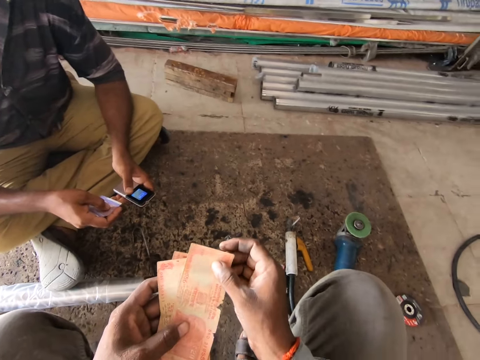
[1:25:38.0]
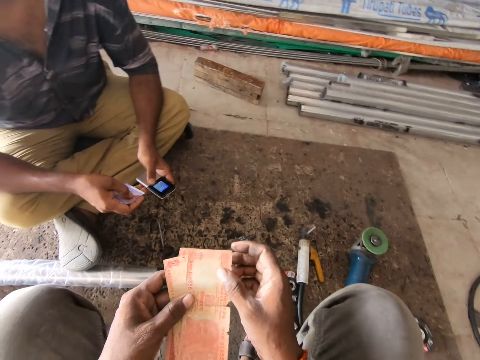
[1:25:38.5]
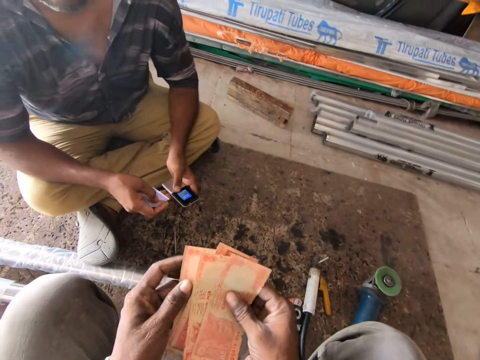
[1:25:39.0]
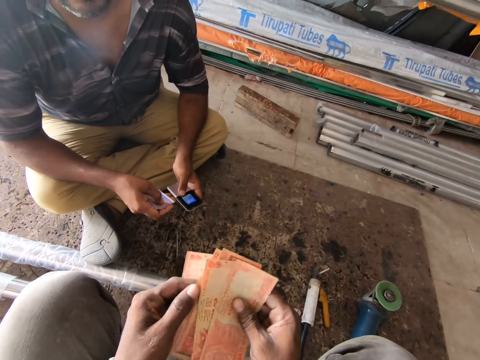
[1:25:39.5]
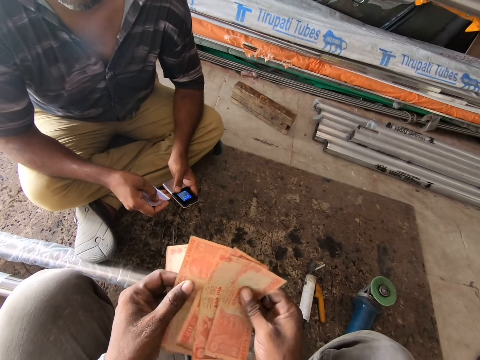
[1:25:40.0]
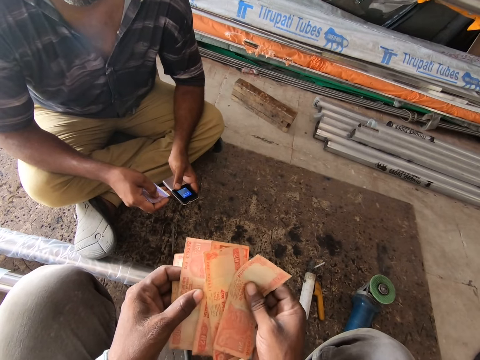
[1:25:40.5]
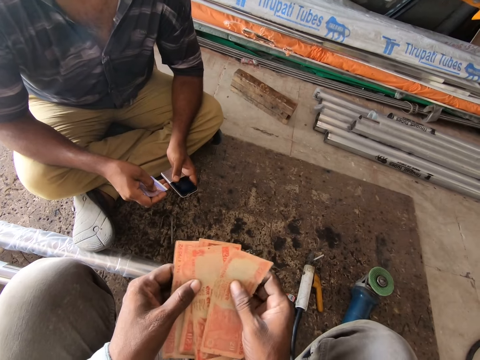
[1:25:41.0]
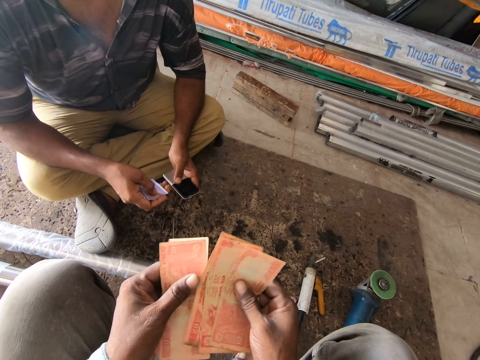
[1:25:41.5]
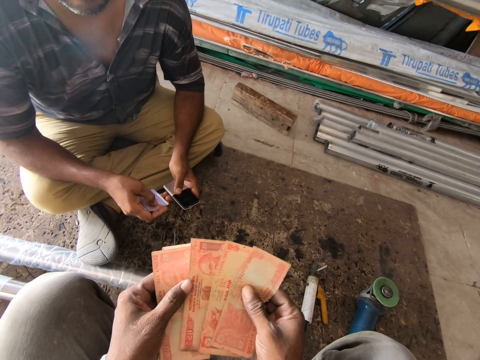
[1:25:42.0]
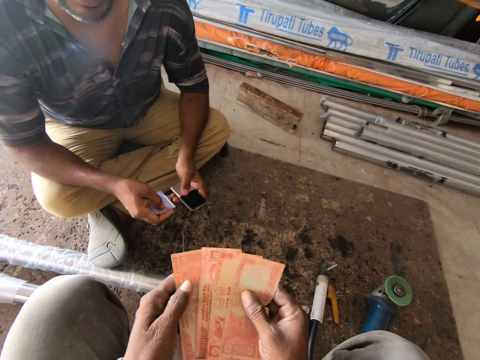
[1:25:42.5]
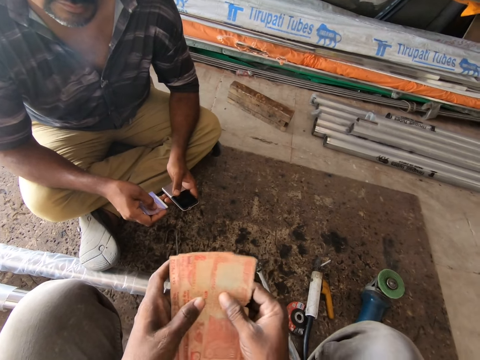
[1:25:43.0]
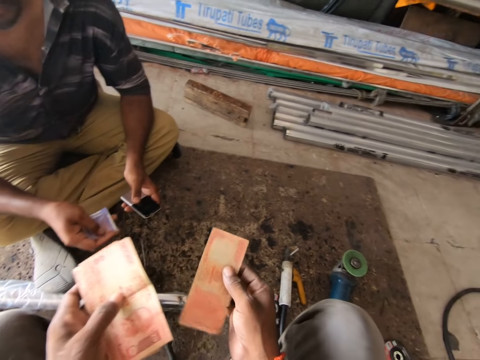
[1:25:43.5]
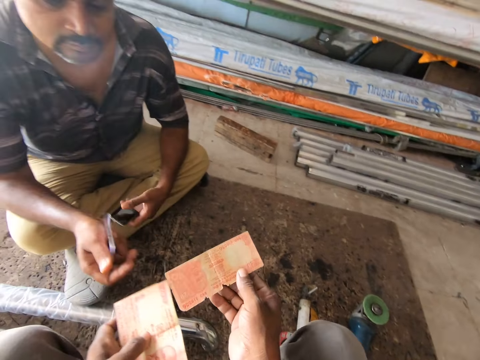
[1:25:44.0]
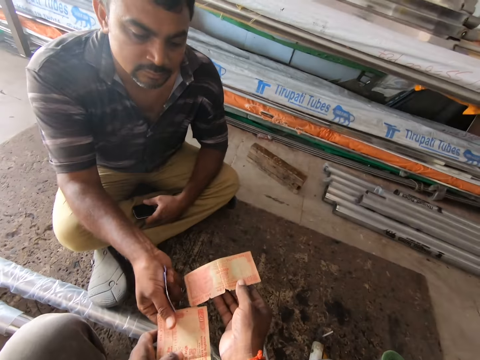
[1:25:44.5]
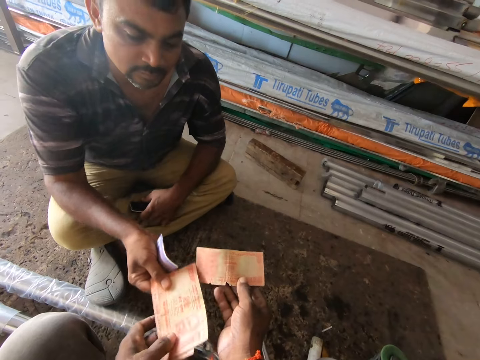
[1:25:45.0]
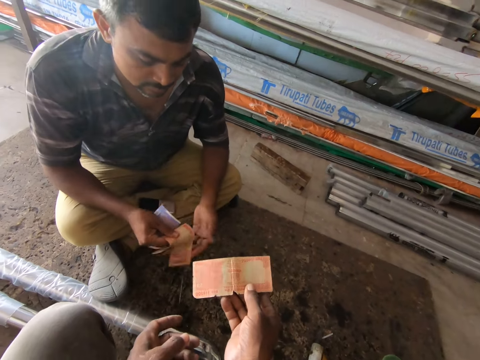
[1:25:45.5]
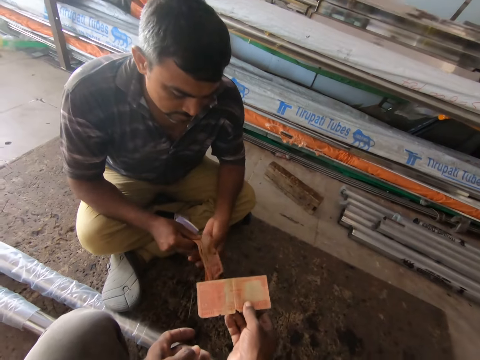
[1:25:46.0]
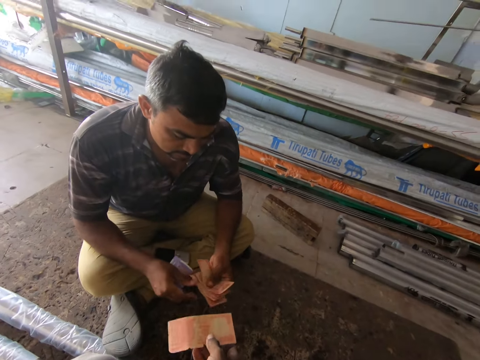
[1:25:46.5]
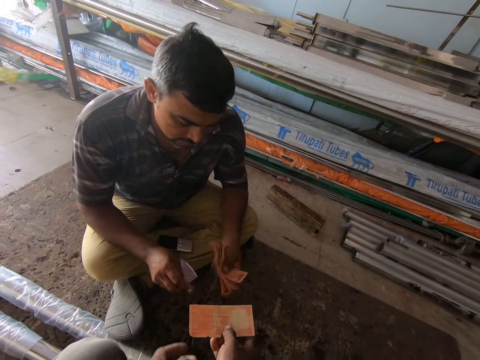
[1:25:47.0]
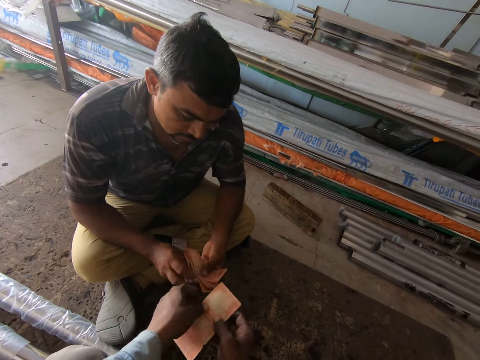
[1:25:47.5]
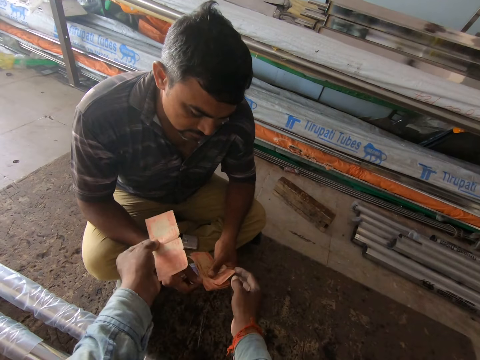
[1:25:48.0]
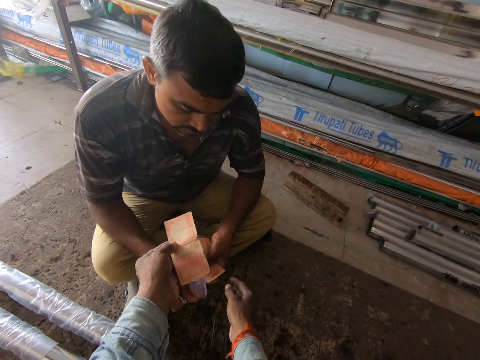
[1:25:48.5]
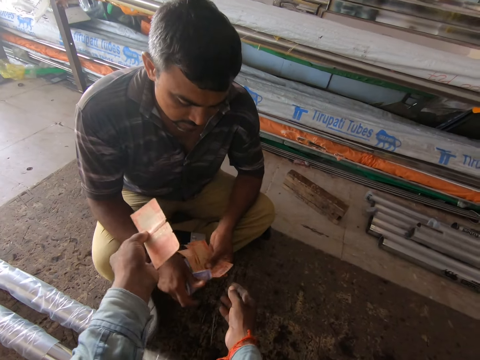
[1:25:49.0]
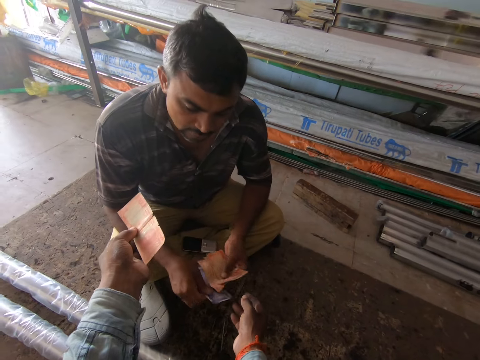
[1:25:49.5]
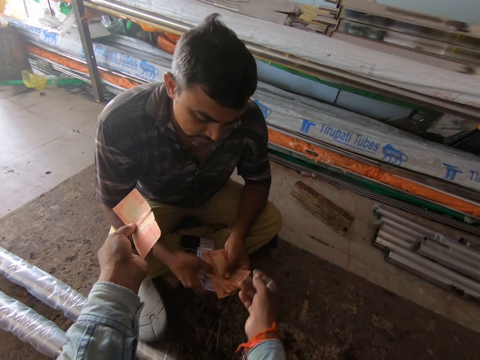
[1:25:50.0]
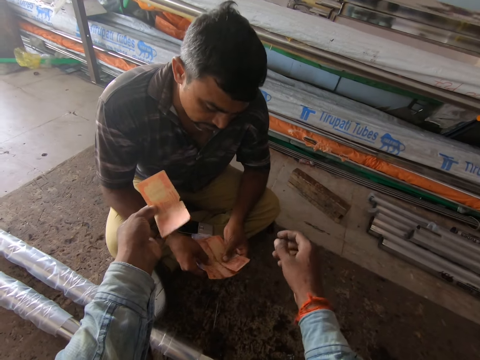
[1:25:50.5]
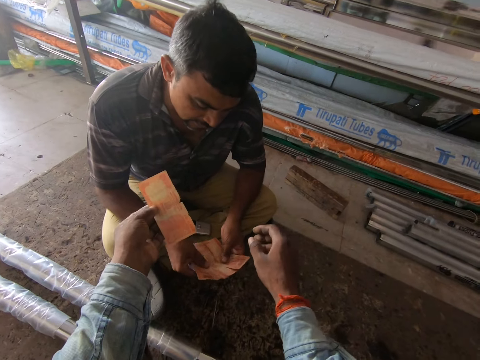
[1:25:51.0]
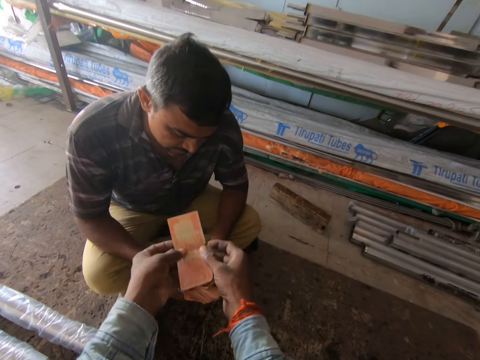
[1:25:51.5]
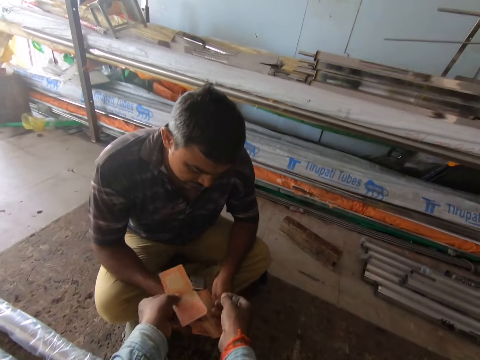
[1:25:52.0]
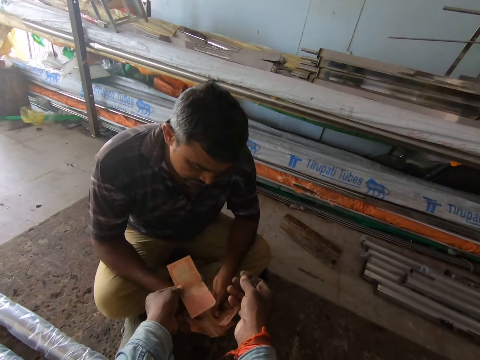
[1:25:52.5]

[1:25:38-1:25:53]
The camera wearer counts the money with both hands. He hands the man the money with his left hand. The man drops the phone on his leg with his left hand. The man holds the money with both hands. The camera wearer passes the money from his right hand to his left hand. The man counts the money.

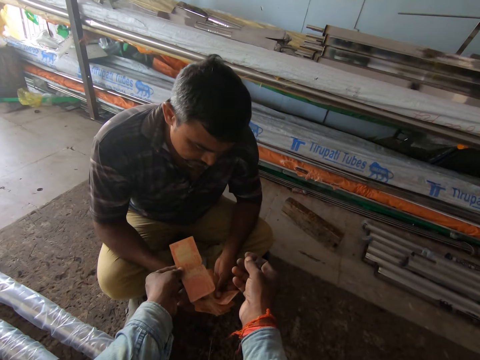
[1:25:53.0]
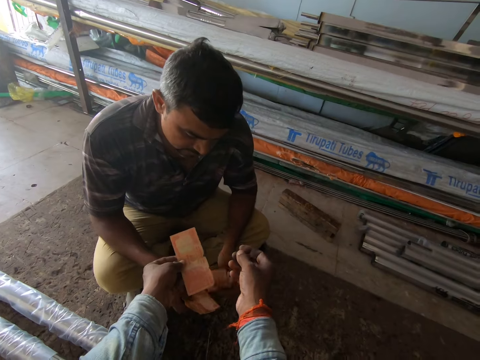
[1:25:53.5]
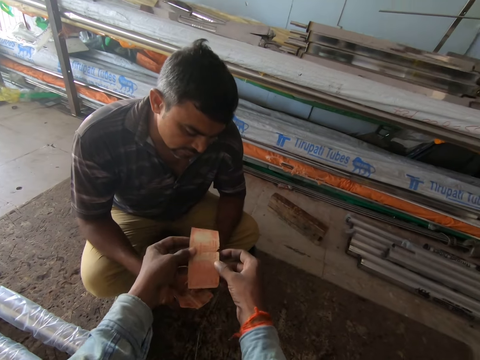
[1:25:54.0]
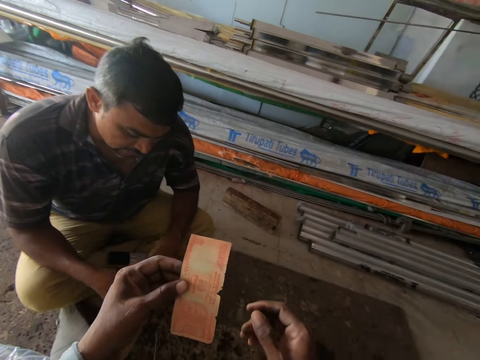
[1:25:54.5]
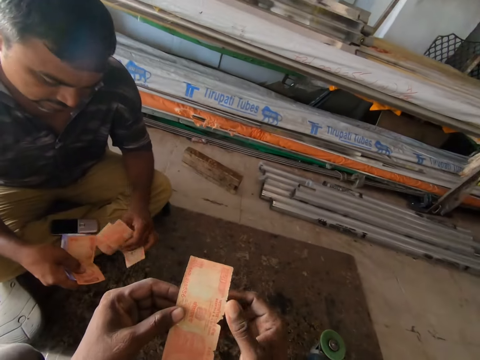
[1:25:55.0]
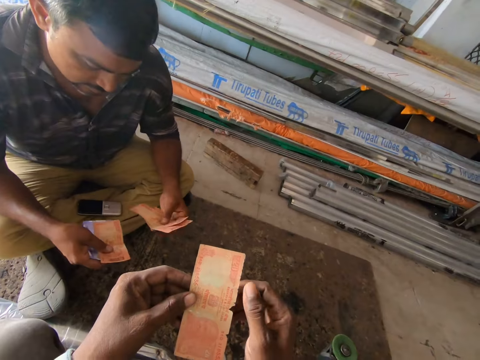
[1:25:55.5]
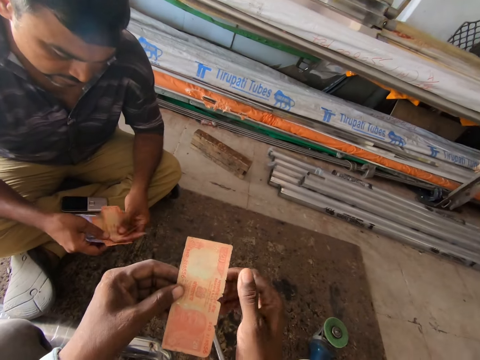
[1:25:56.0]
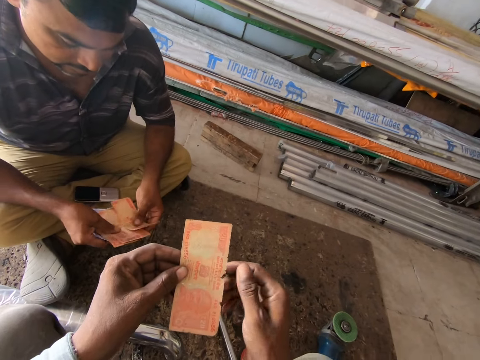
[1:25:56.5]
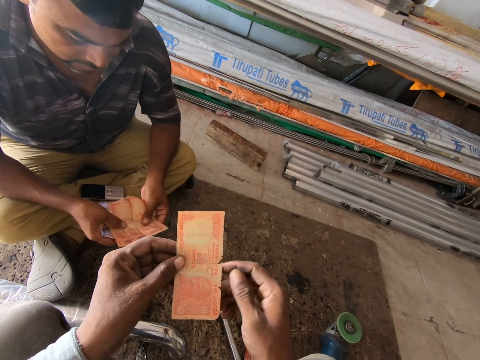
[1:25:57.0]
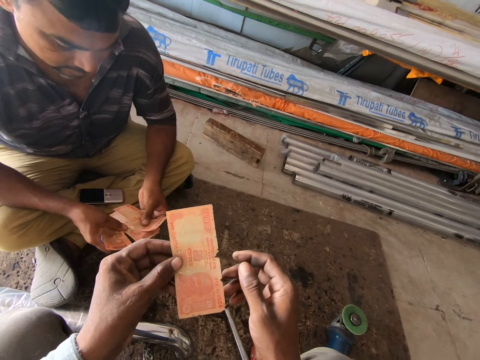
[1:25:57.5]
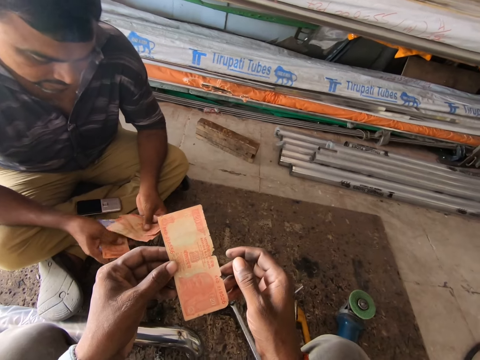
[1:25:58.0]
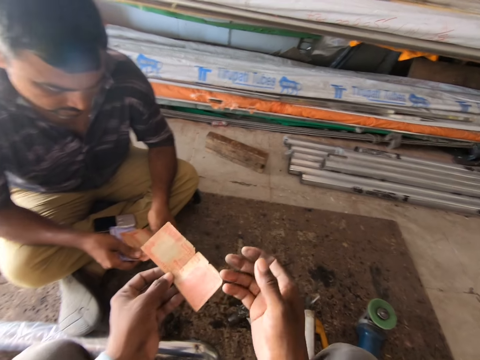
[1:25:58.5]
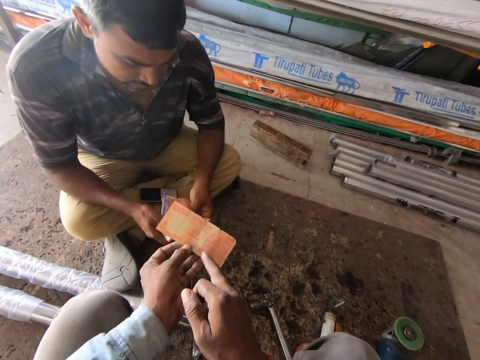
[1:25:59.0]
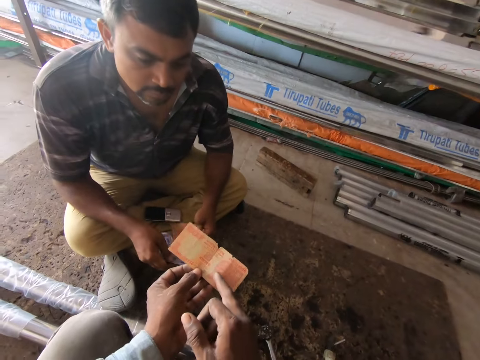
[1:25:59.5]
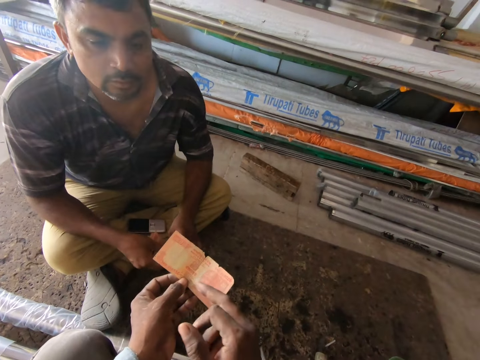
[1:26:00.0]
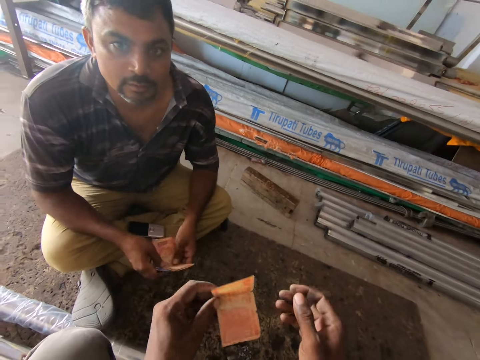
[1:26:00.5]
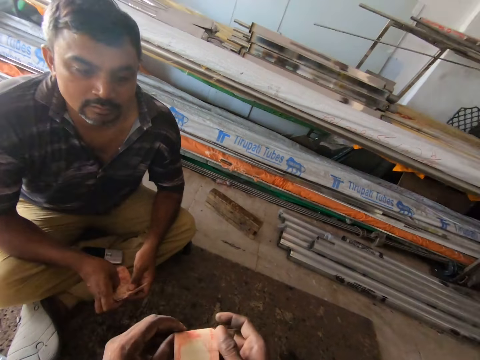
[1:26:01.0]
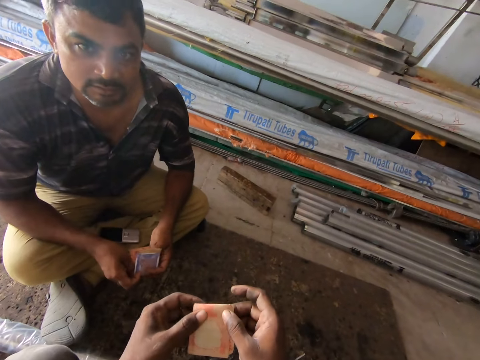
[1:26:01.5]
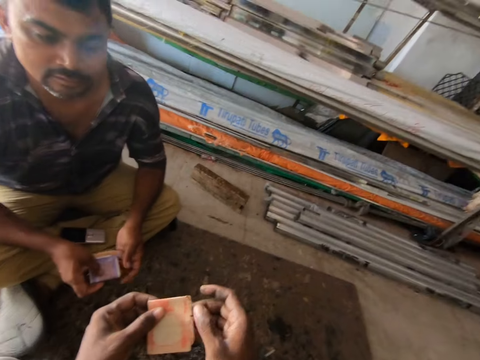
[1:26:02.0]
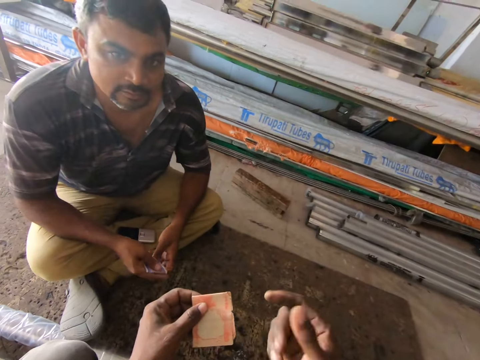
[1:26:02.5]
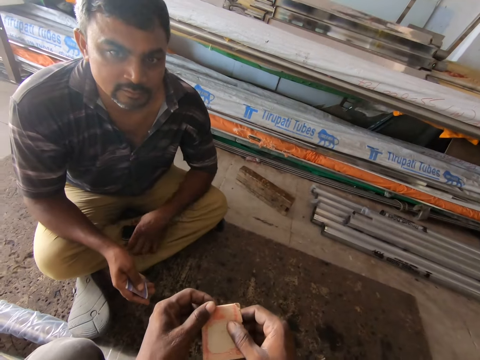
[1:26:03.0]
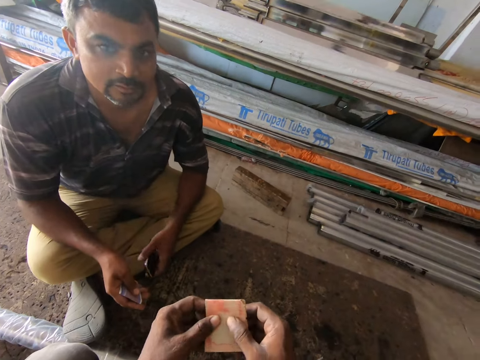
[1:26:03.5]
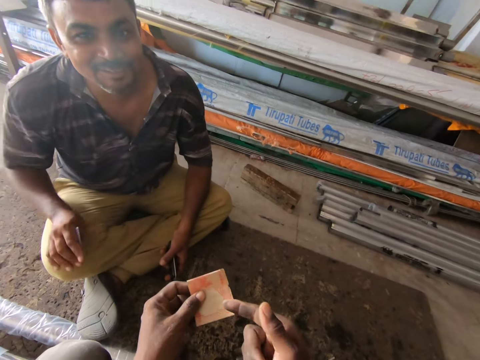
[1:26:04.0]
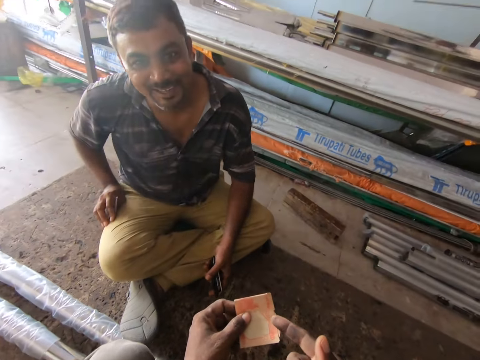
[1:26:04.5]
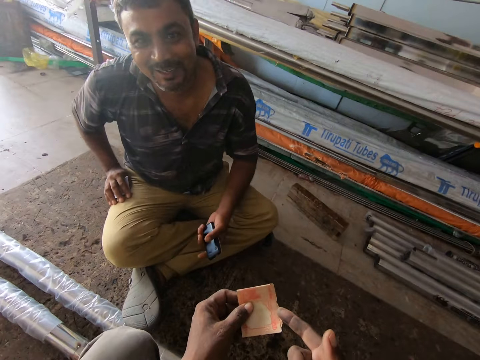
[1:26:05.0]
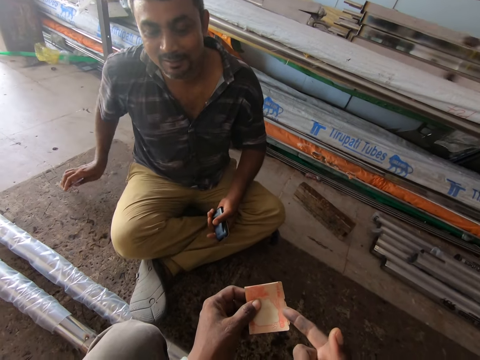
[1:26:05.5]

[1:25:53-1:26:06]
The camera wearer touches the money with his right hand. He points at the money with the finger. He folds the money with his left hand. The man folds the money with both hands. The man picks up the phone from his leg with his left hand.
